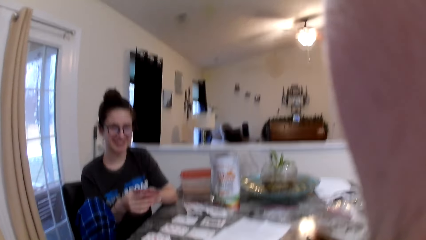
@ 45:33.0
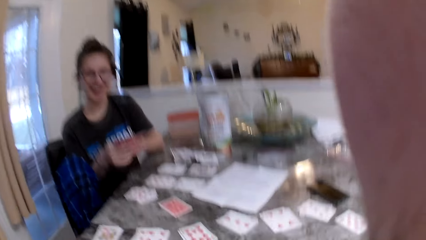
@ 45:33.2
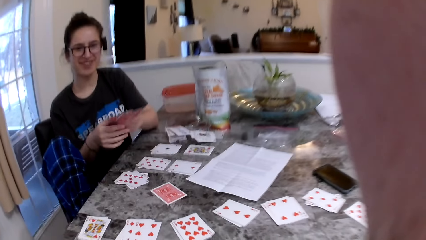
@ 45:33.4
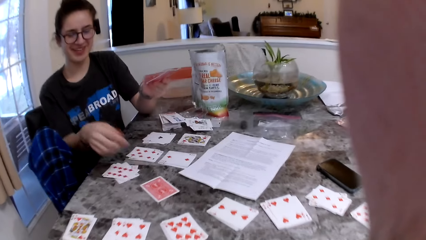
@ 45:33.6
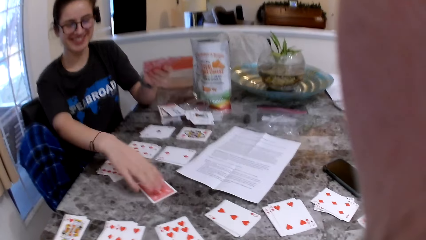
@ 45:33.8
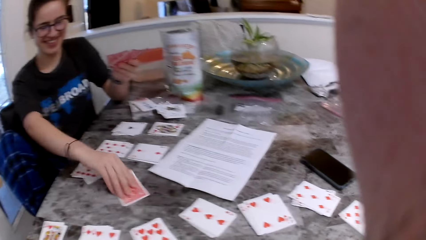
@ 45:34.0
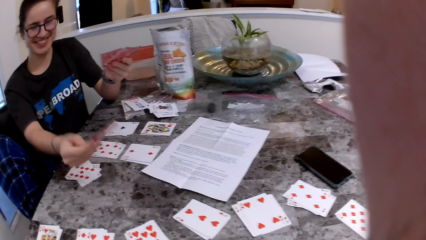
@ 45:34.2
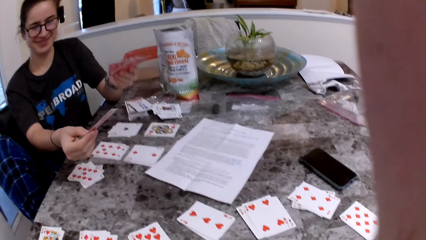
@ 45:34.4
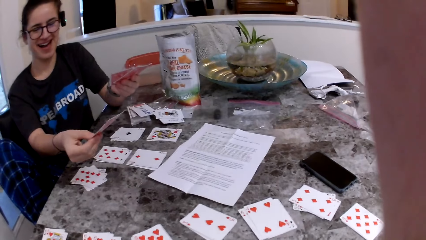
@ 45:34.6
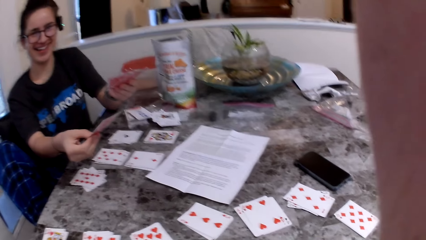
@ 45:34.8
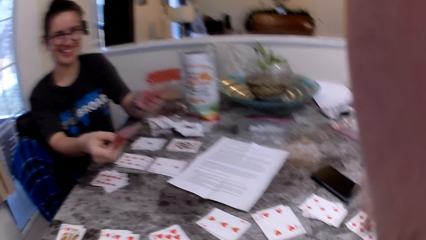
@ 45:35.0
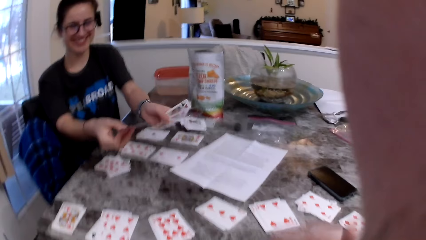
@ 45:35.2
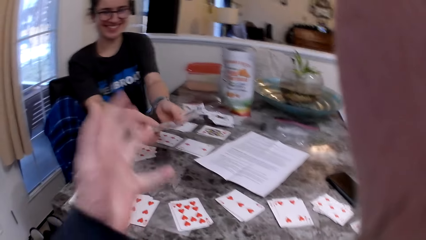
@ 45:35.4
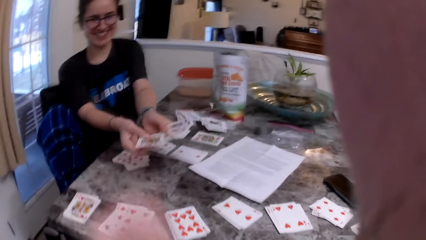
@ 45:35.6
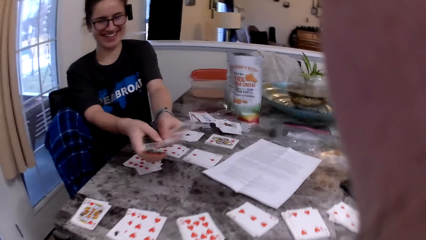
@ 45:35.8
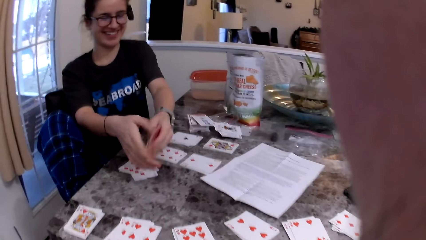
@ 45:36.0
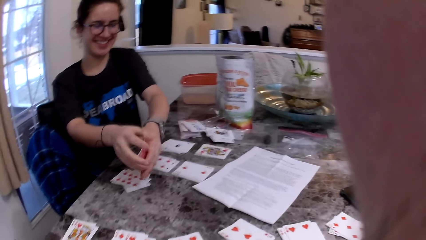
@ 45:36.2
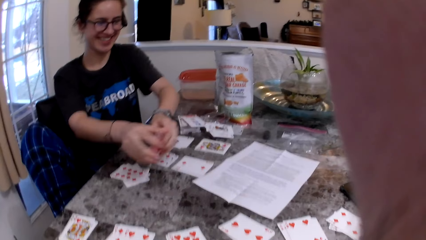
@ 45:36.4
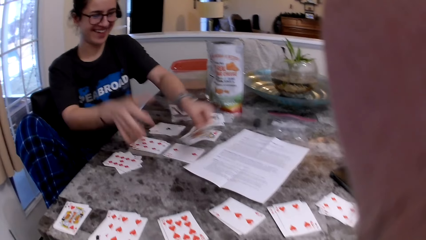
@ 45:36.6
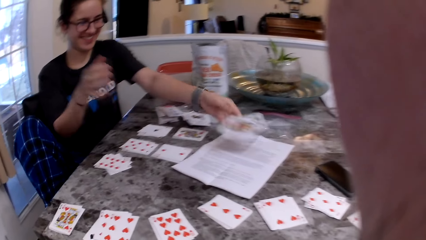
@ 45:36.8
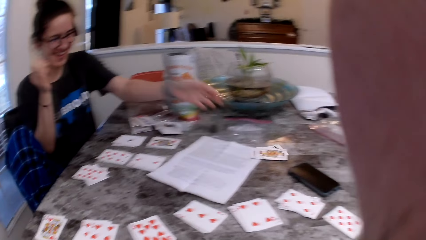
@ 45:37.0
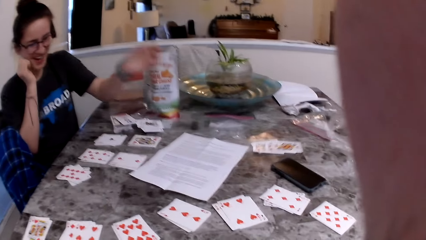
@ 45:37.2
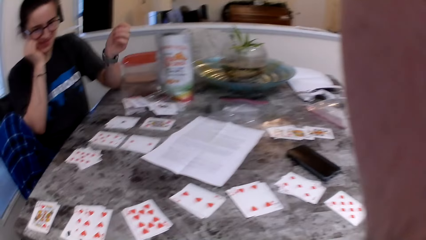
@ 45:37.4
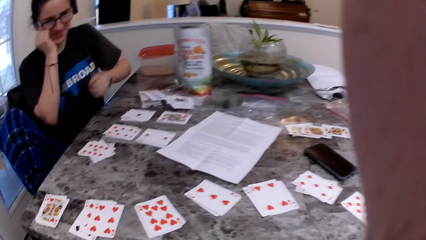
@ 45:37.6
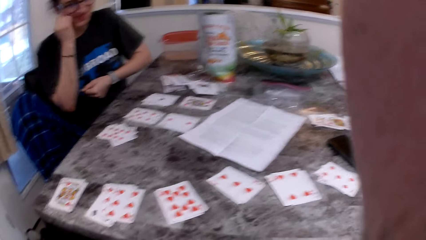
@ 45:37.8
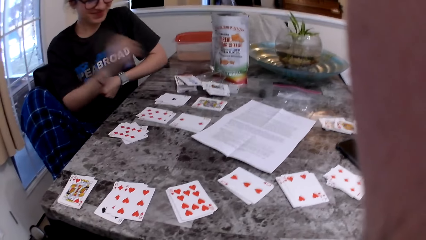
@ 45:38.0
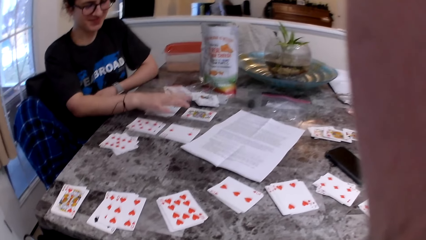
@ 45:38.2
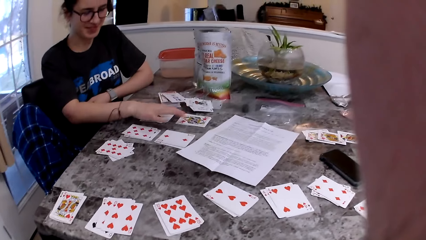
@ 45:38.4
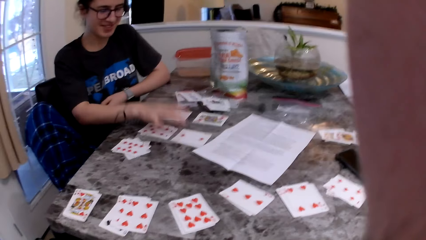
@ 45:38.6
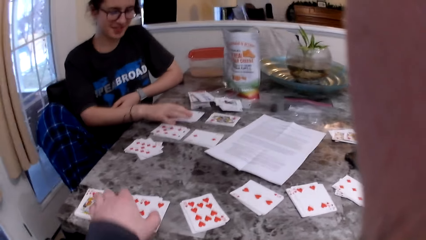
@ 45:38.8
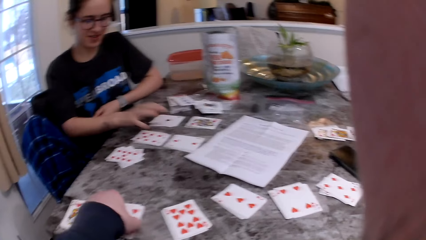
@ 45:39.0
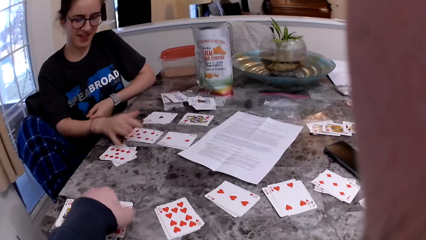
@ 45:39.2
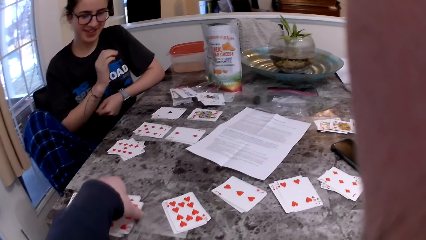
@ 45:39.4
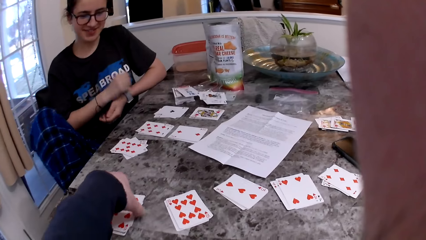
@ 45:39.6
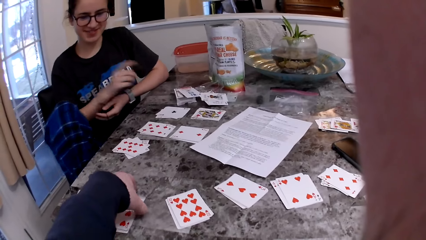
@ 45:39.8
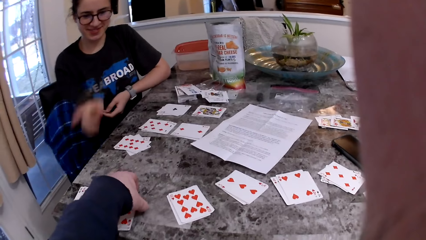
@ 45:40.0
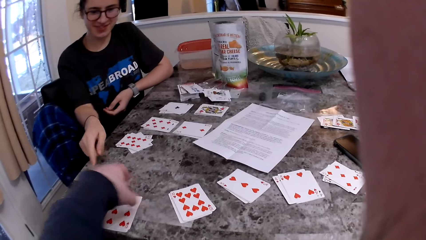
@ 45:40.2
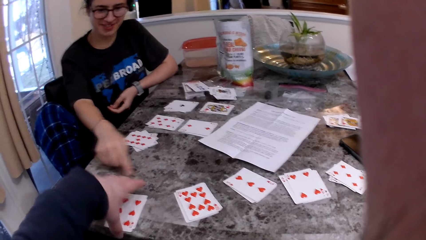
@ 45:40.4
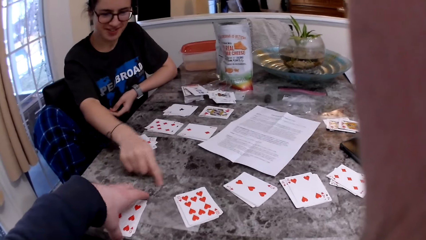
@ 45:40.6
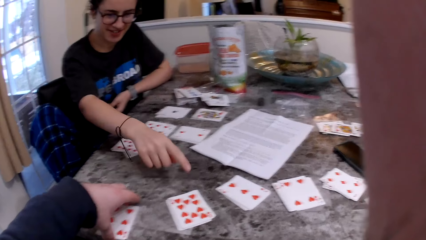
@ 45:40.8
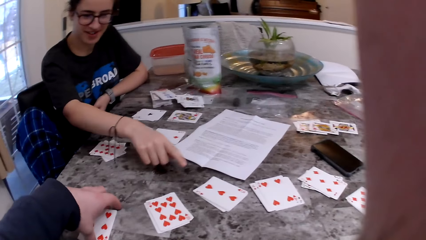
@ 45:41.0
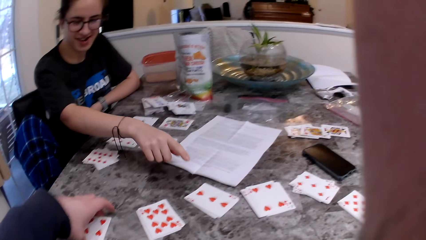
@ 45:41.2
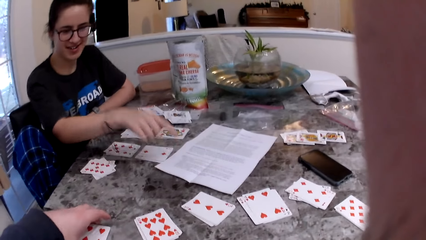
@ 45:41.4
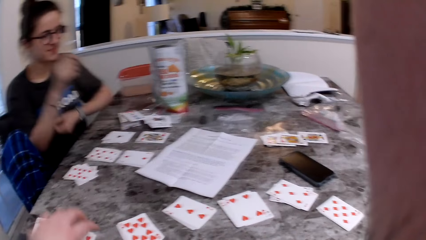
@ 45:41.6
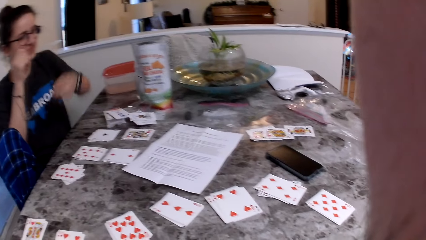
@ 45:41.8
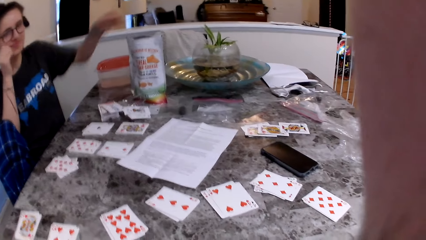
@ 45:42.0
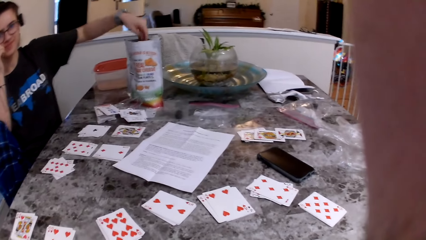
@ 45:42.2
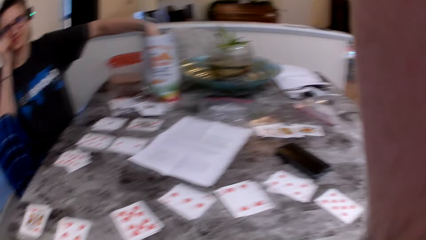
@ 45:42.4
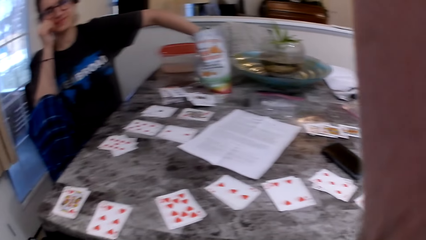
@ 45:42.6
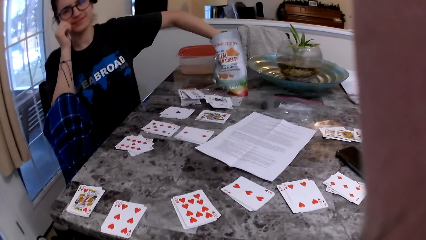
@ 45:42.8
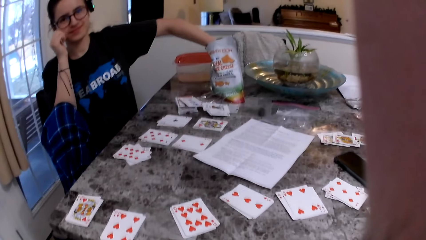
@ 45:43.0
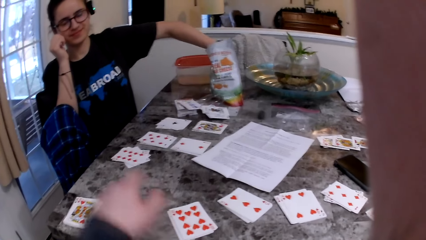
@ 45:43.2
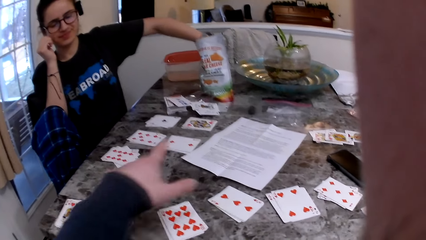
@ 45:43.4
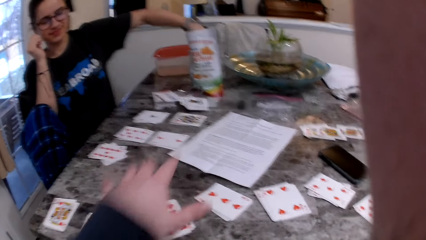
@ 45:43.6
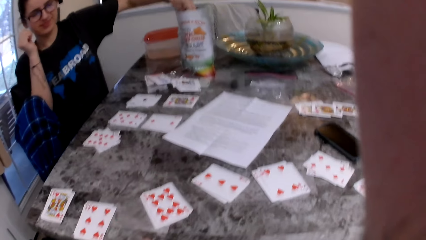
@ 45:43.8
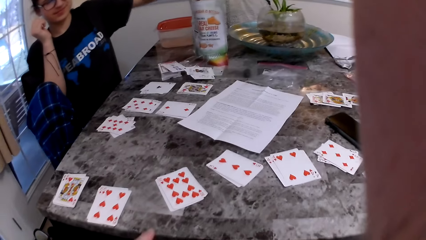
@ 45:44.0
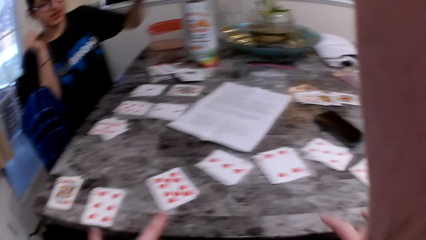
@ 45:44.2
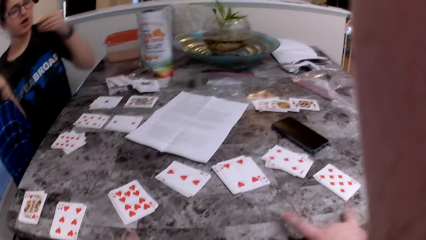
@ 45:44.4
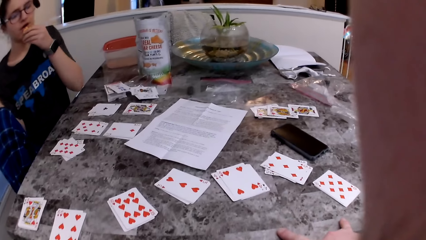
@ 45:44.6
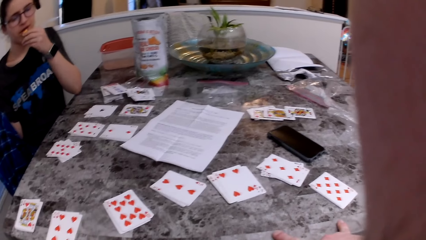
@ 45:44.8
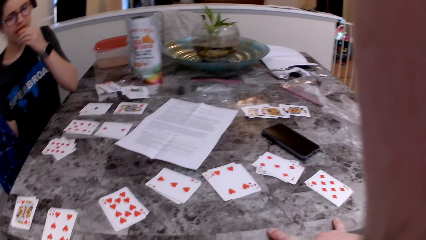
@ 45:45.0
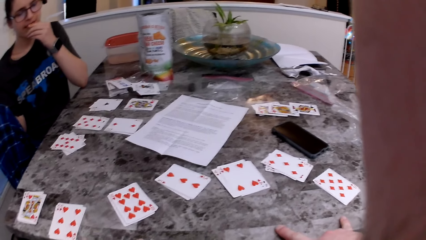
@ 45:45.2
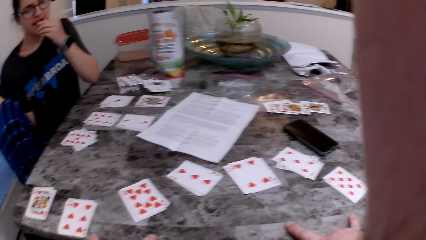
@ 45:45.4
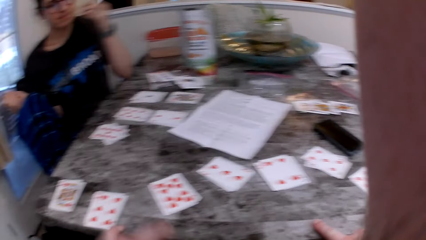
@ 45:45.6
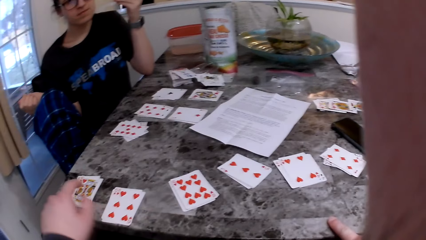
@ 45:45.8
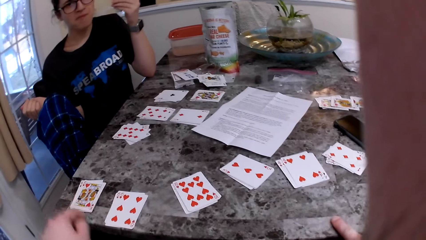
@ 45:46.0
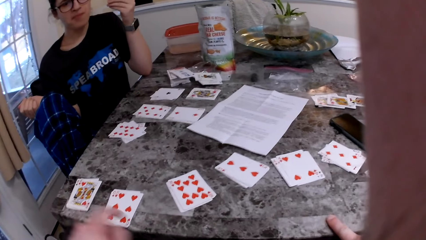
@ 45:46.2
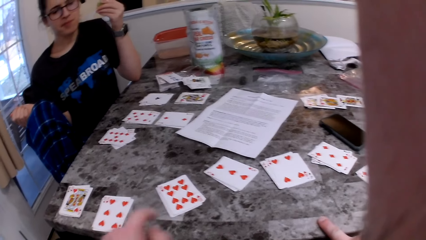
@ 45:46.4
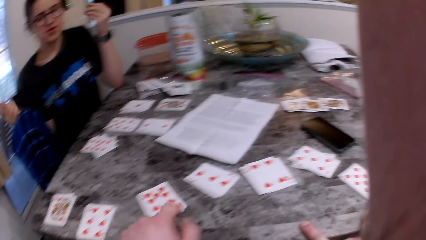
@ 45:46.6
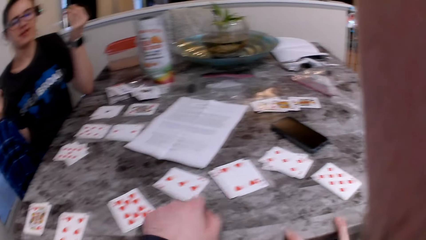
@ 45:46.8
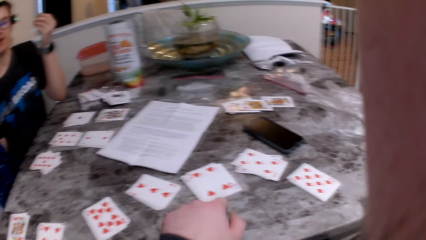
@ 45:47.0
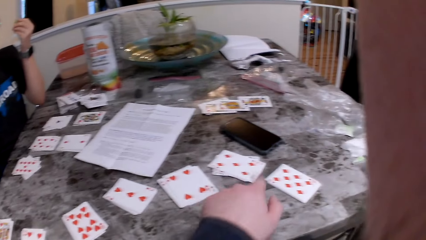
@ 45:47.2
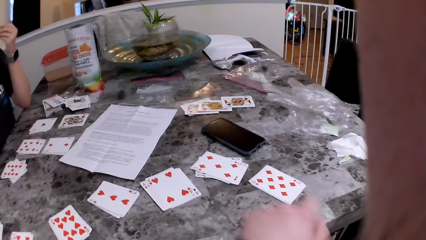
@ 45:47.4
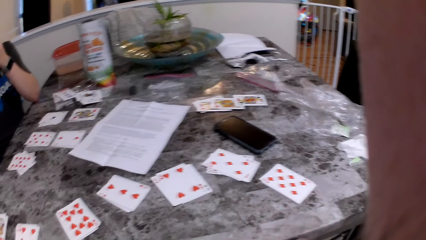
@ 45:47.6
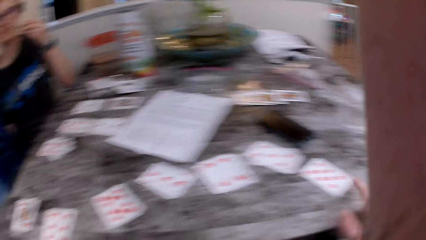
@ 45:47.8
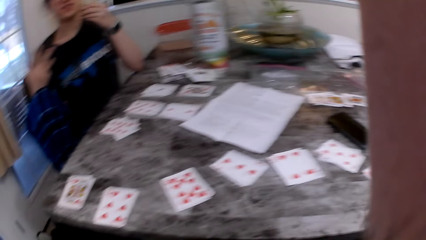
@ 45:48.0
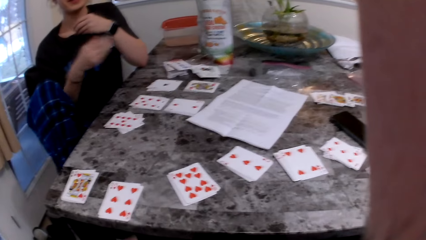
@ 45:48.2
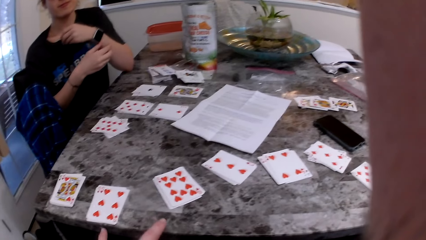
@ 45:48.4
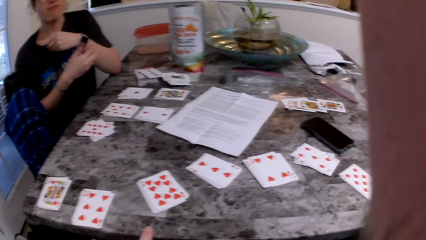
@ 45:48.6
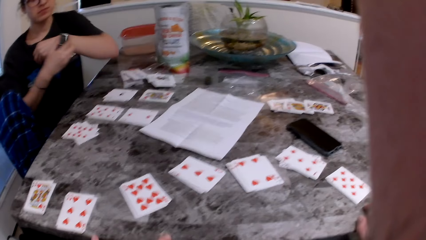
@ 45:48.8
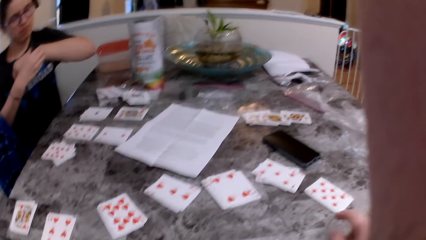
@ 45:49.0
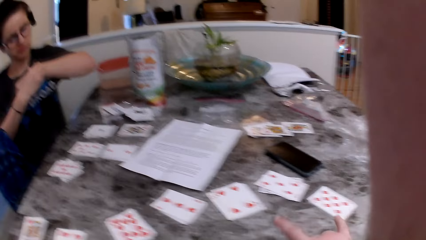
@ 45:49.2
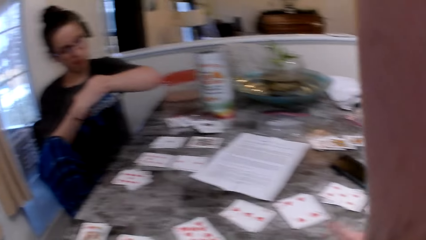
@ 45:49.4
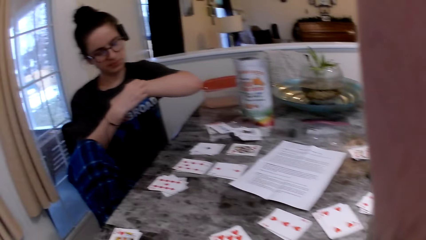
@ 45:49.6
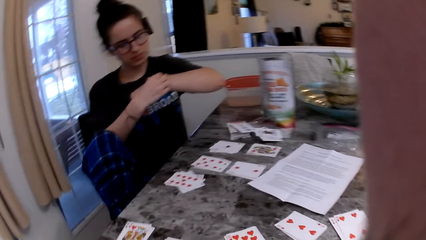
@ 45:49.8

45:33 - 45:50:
The woman picks up a card from the table with her right hand. She drops the cards in her left hand on the table. She counts the group of cards. The camera wearer touches the cards. The woman takes a cheese snack from the pack with her left hand. She eats the cheese snack and puts the snack in her mouth.
